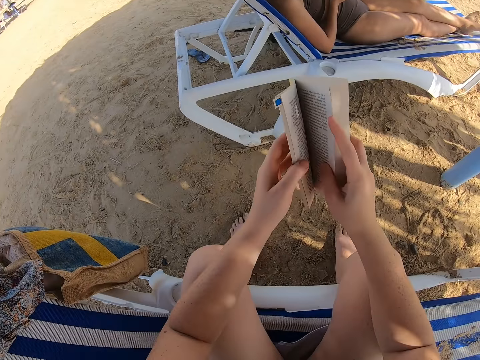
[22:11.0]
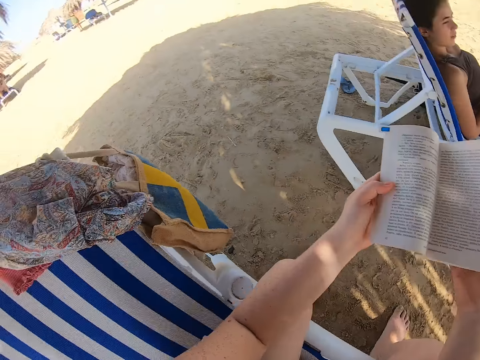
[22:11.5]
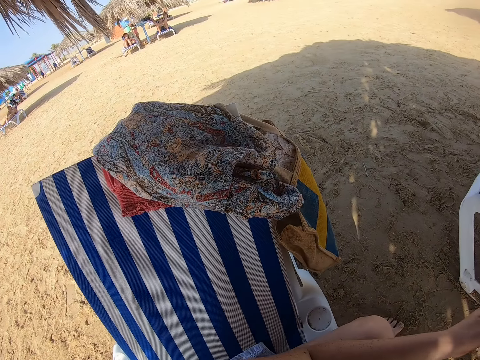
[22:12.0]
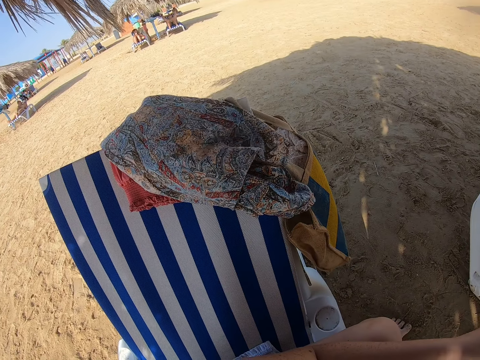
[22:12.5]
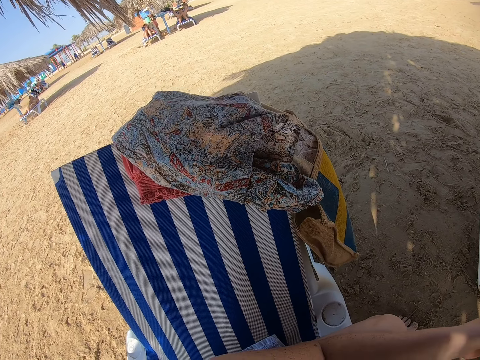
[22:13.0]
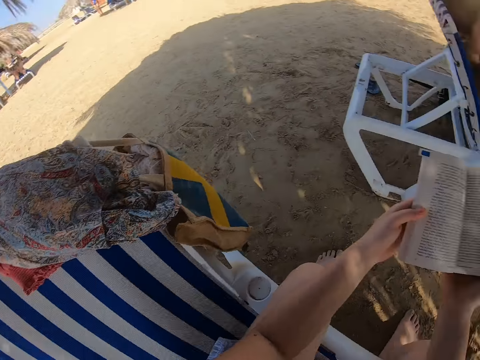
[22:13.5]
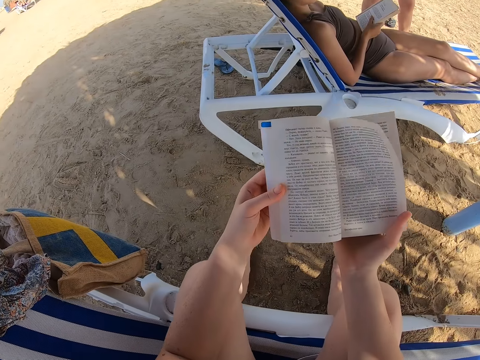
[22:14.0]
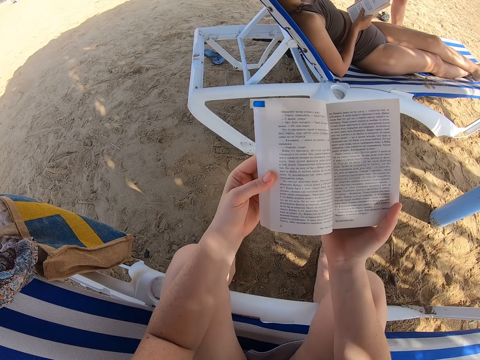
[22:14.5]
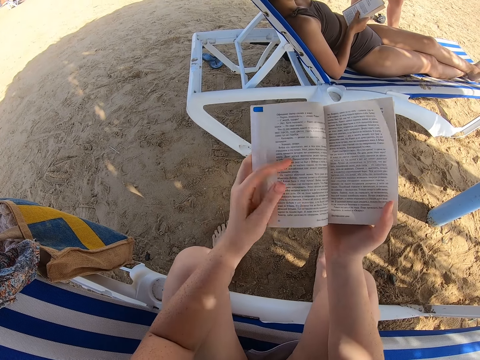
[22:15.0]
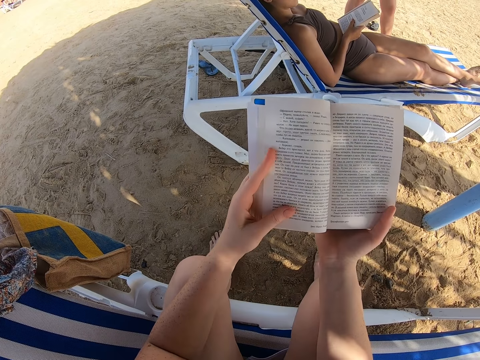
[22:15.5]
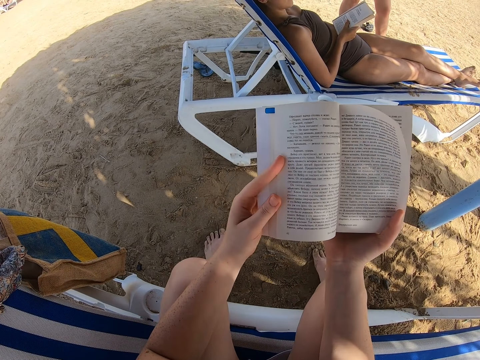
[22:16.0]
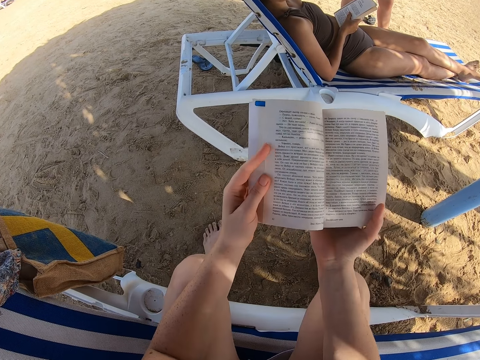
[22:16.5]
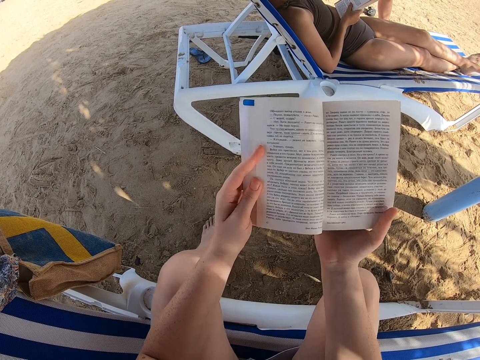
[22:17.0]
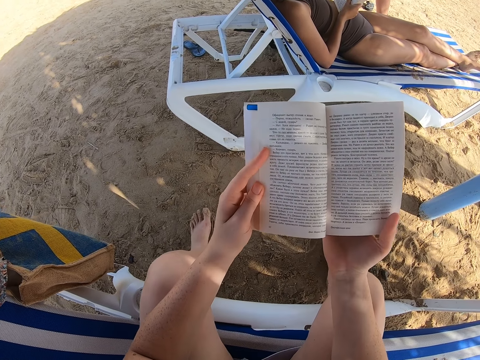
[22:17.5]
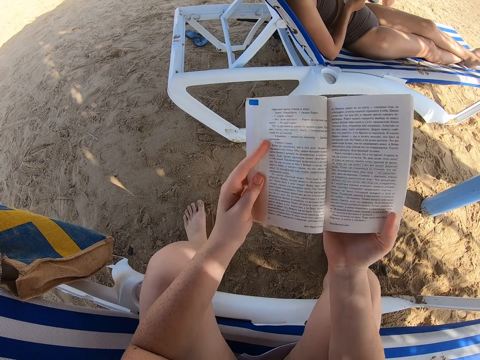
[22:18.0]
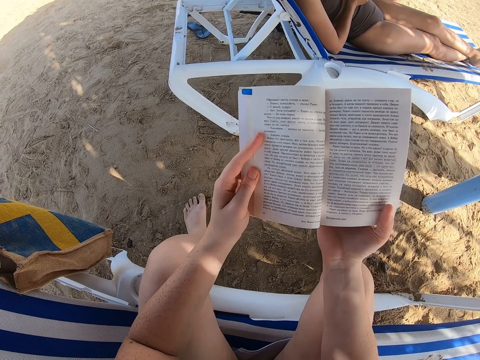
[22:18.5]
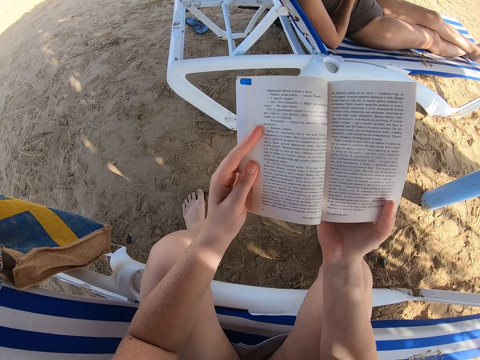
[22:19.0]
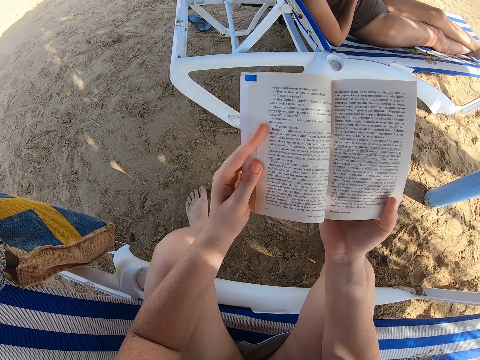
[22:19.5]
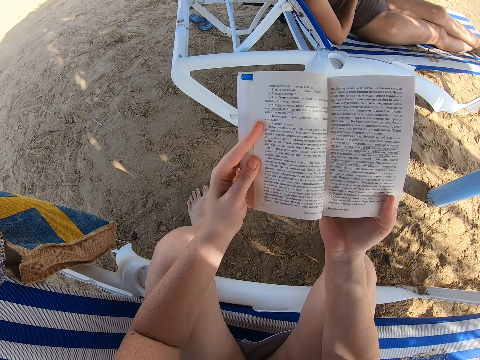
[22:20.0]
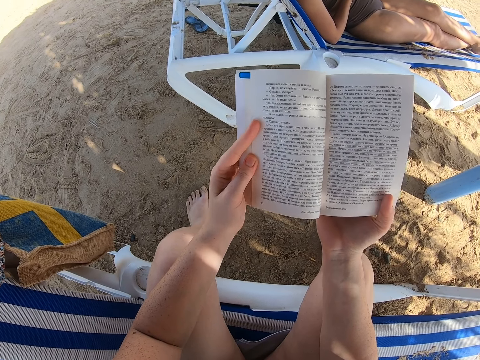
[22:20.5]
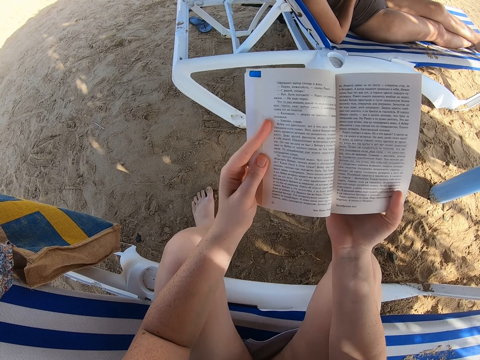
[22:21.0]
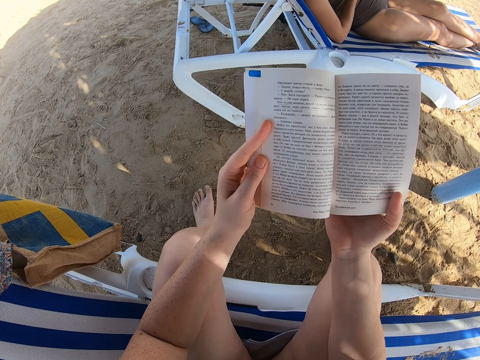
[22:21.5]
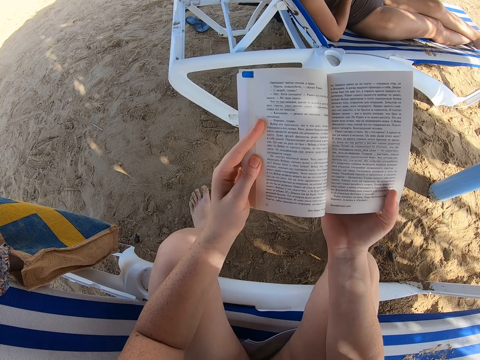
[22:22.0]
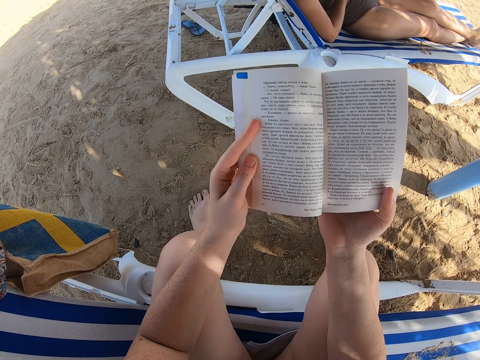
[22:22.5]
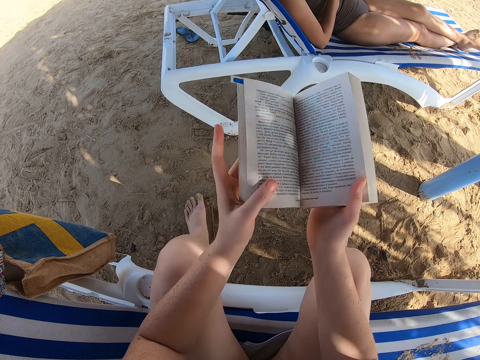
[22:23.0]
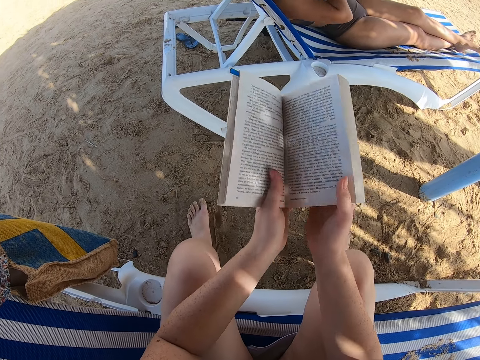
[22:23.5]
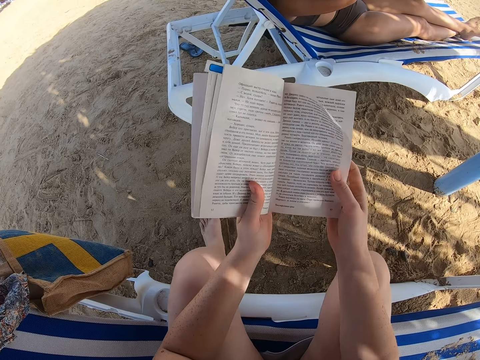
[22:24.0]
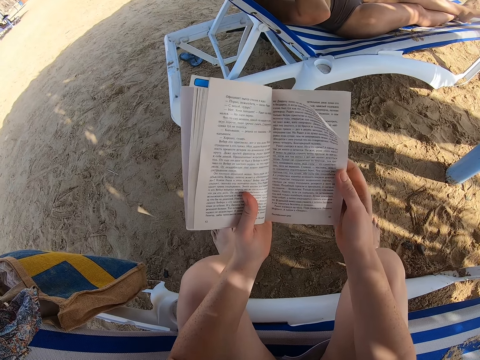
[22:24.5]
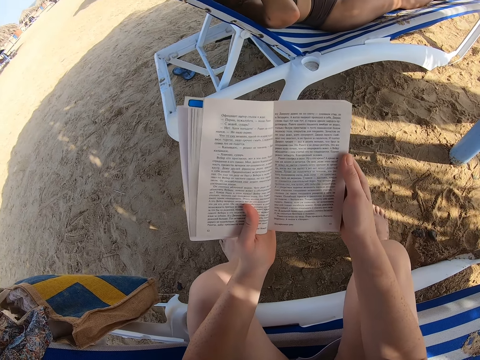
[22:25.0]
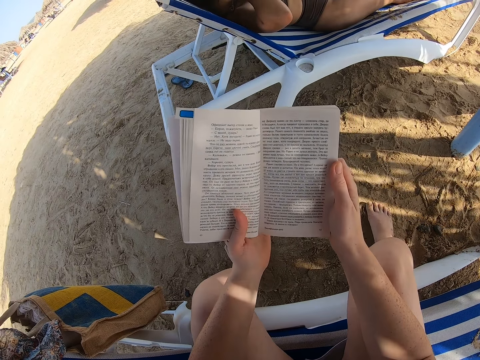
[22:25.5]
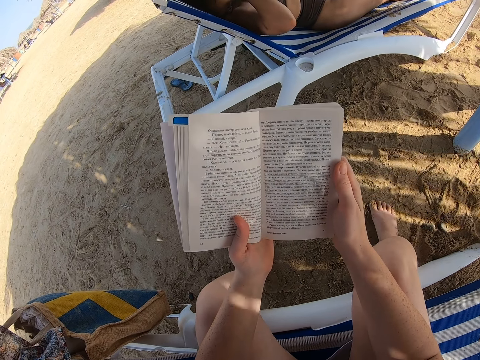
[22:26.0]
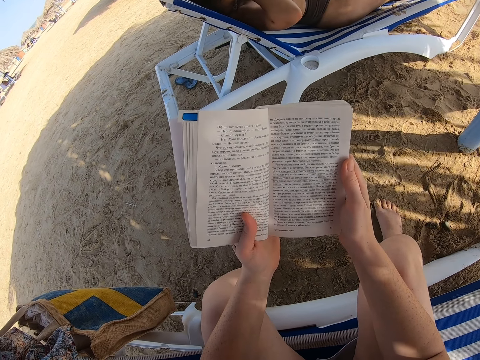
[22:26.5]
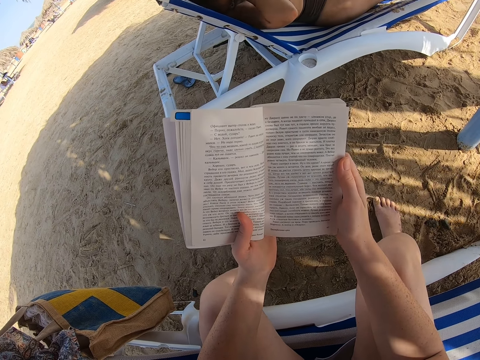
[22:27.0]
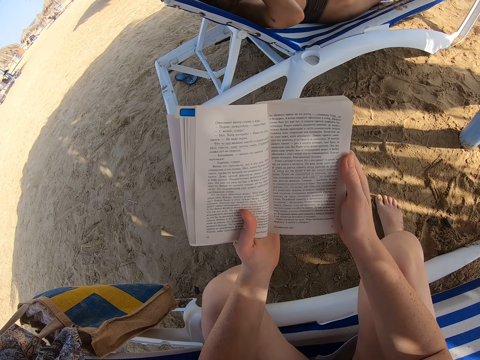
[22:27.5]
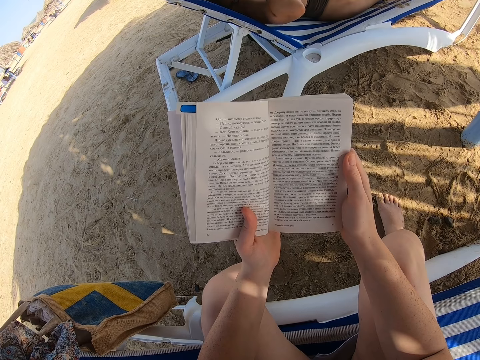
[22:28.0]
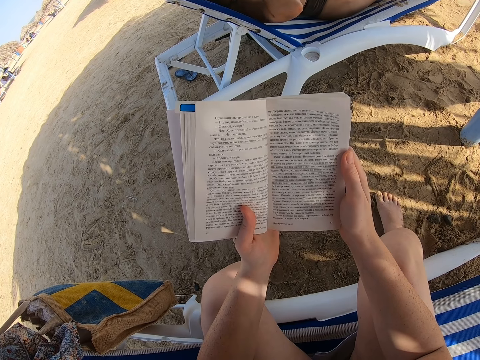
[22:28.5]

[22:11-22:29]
The camera wearer opens the book with both hands. They look towards the clothes. They look towards the book. They read the book. They adjust the book in the hand. They read the book.

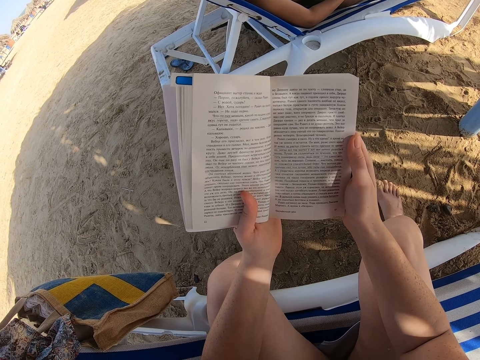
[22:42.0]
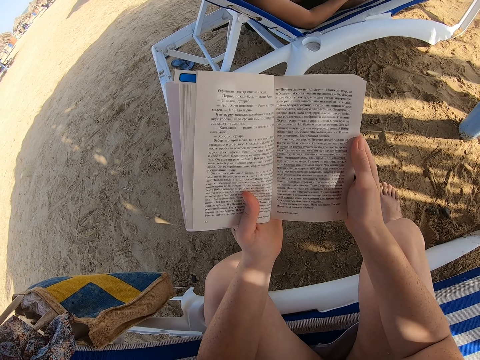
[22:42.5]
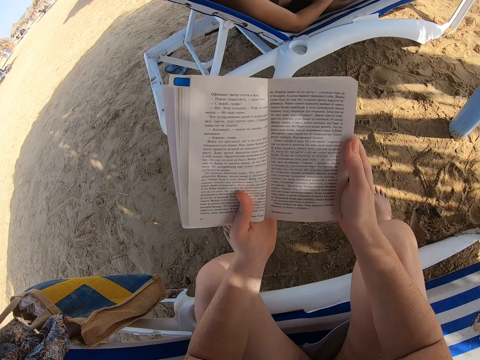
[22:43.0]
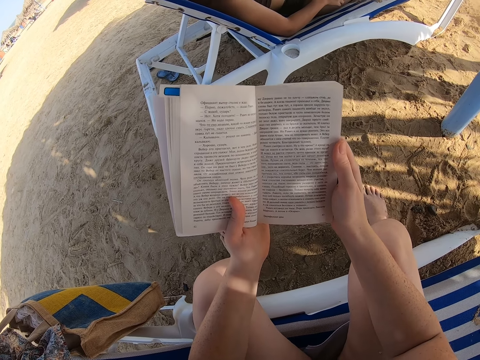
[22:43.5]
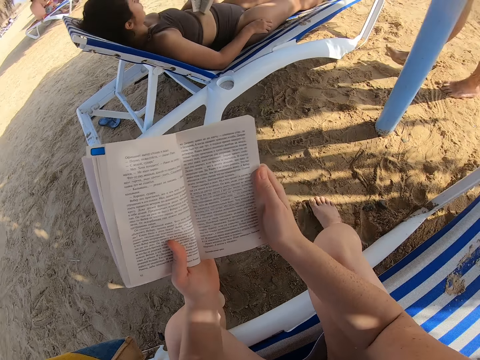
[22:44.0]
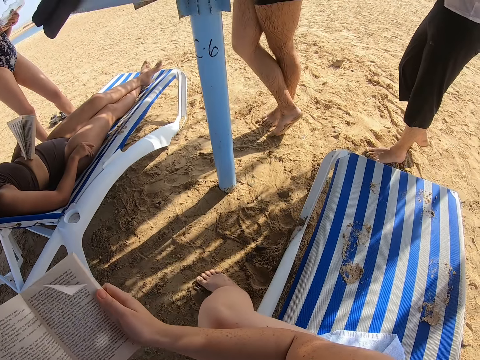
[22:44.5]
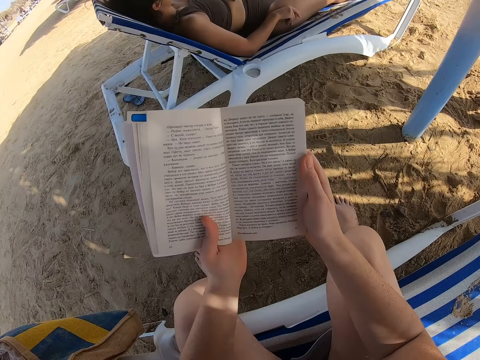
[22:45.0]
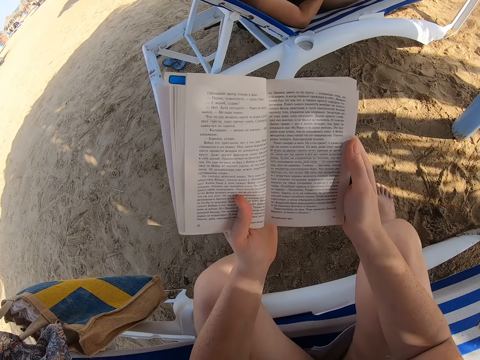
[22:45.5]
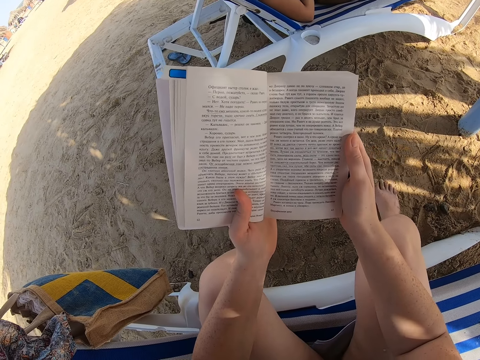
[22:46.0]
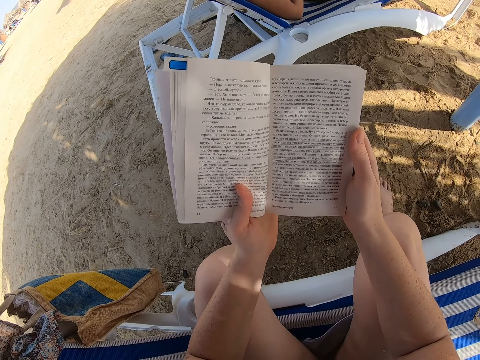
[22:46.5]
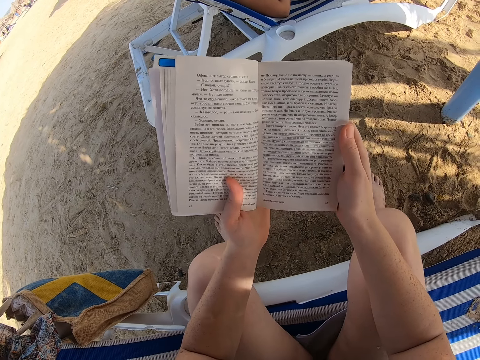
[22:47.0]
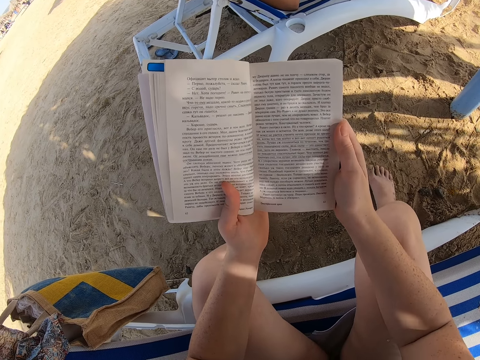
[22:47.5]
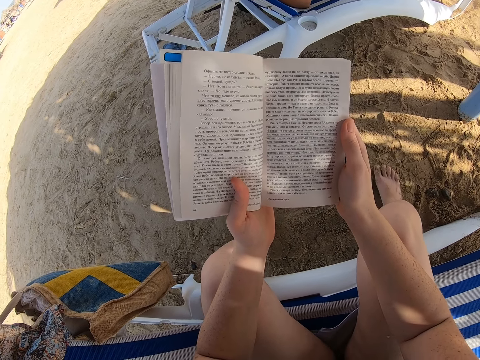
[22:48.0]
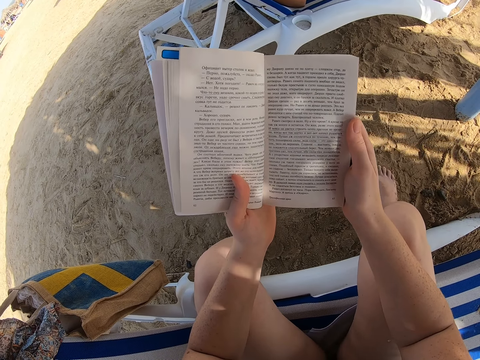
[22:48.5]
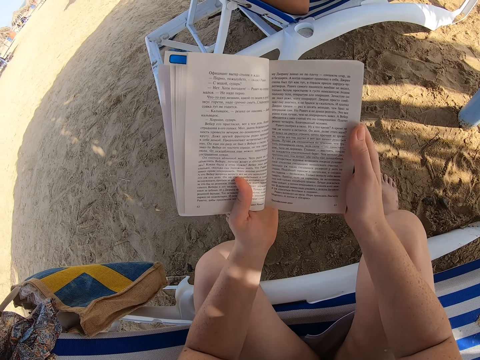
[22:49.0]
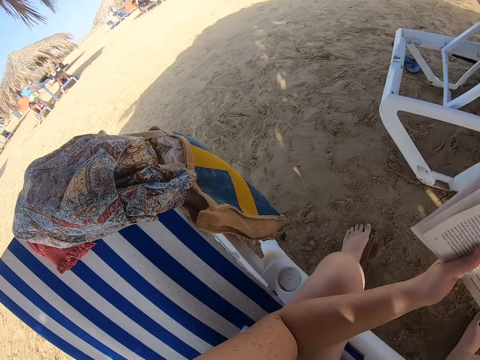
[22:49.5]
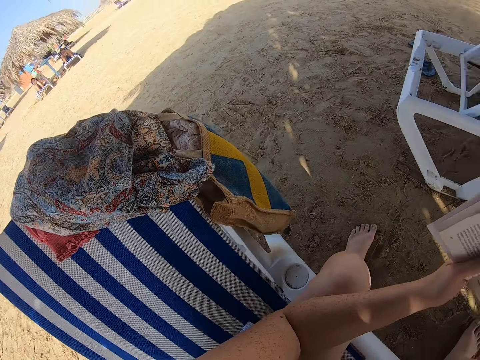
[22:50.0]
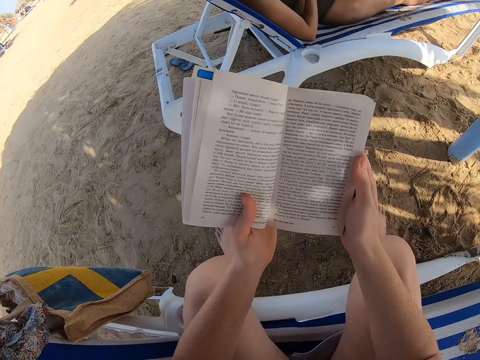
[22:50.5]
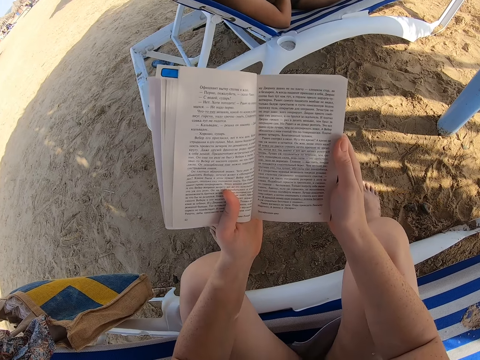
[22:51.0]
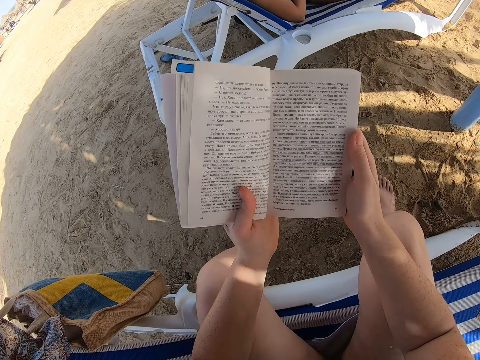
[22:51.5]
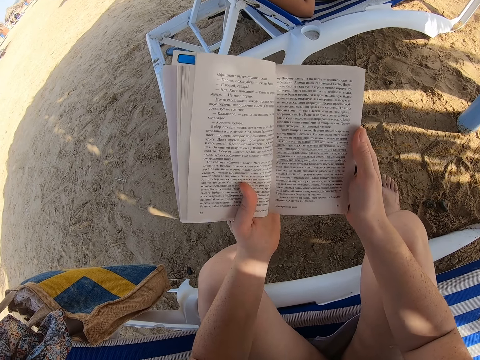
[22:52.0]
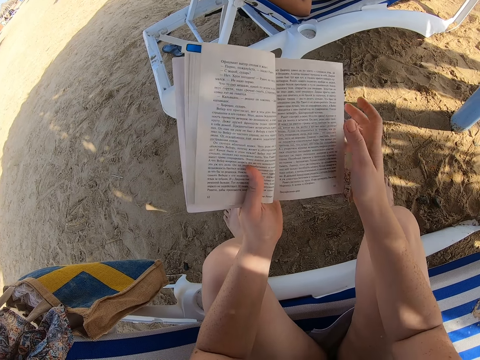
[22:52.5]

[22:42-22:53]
The camera wearer looks around. They turn around the chaise chair. They read the book. They look around. They read the book.
